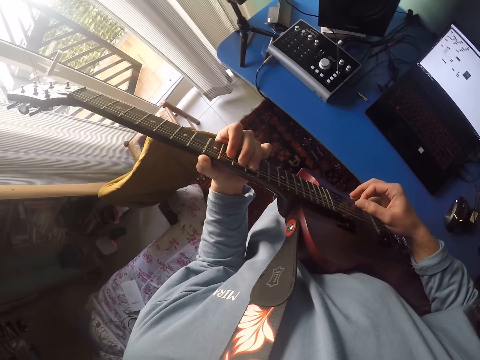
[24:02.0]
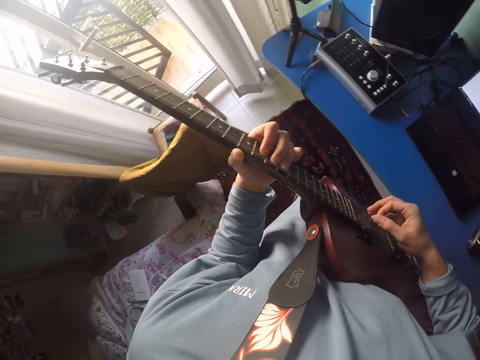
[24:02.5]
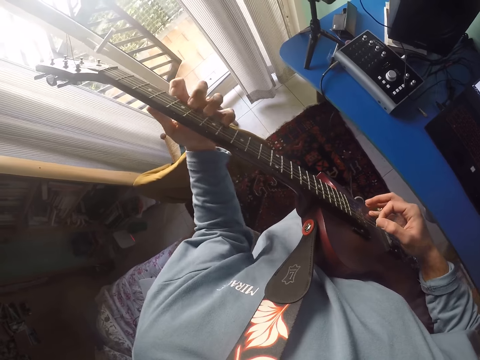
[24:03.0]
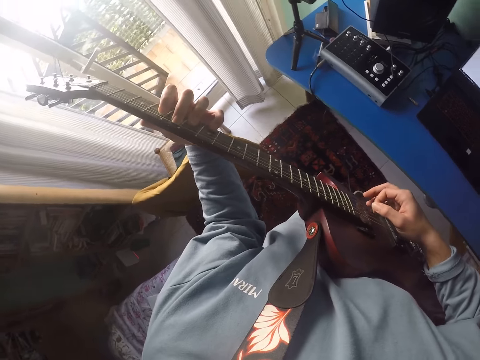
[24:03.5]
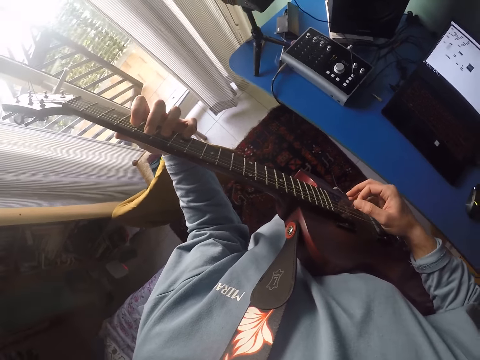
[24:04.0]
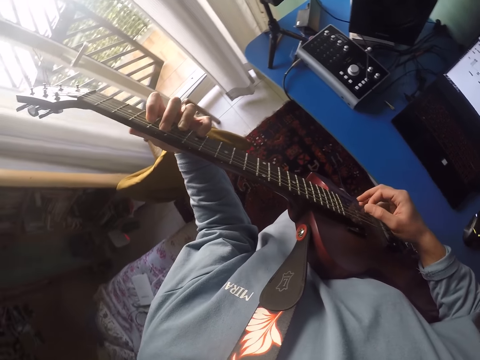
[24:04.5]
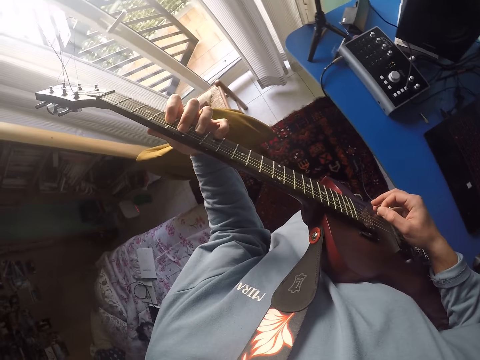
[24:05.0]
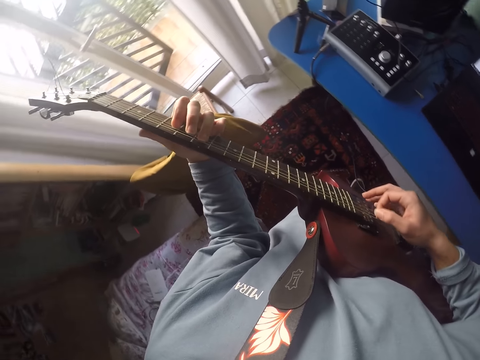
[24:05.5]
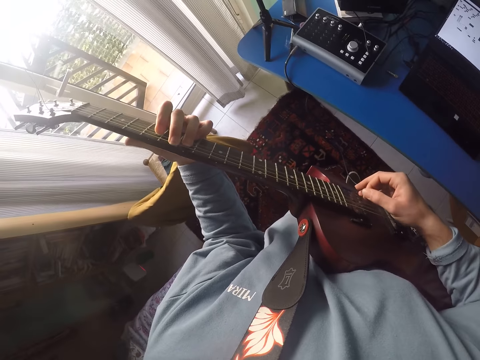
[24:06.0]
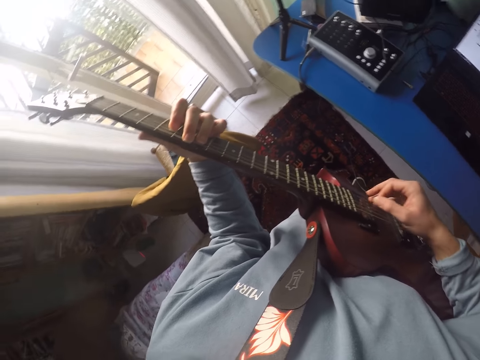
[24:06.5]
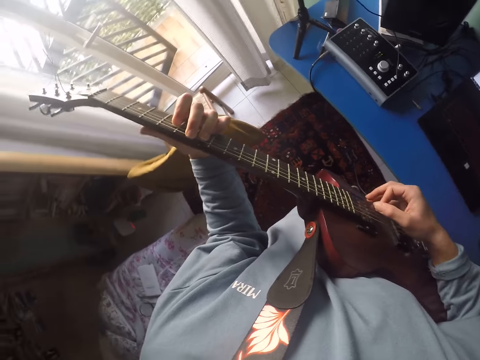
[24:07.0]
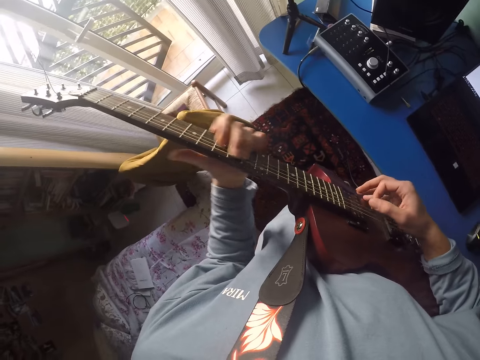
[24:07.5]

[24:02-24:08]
The camera wearer plays the guitar.

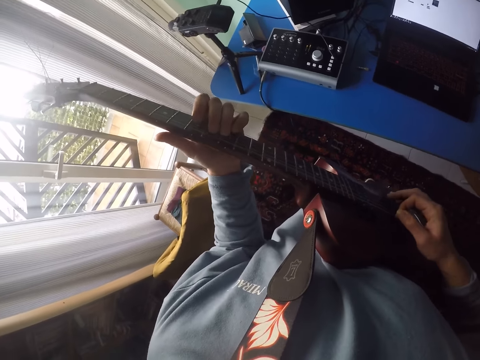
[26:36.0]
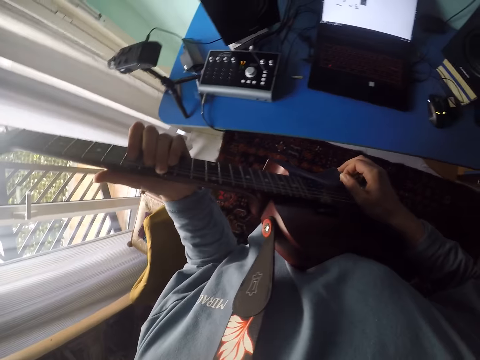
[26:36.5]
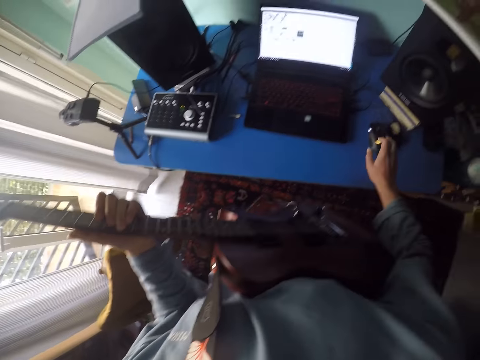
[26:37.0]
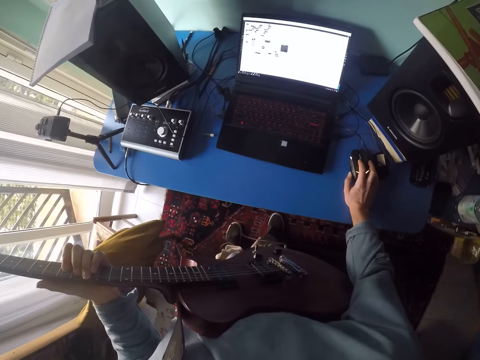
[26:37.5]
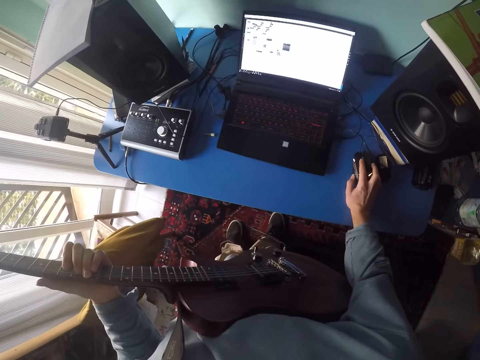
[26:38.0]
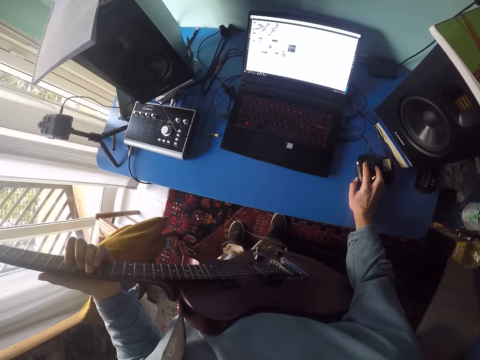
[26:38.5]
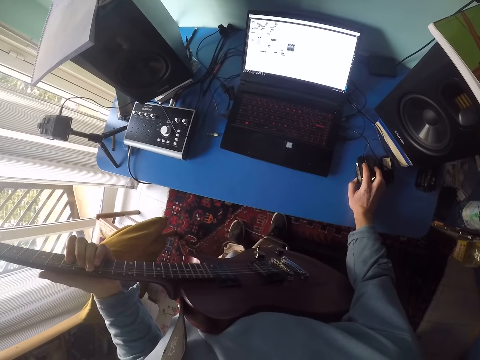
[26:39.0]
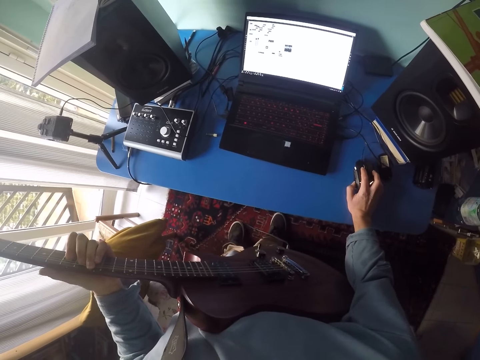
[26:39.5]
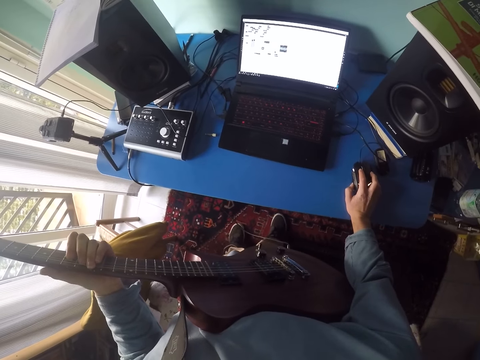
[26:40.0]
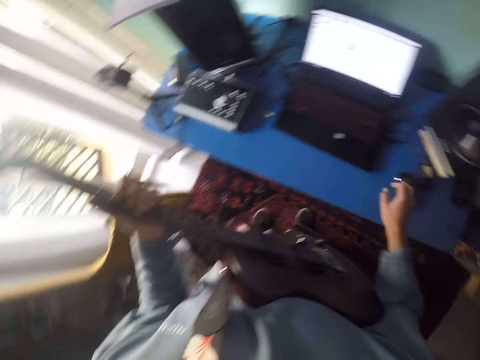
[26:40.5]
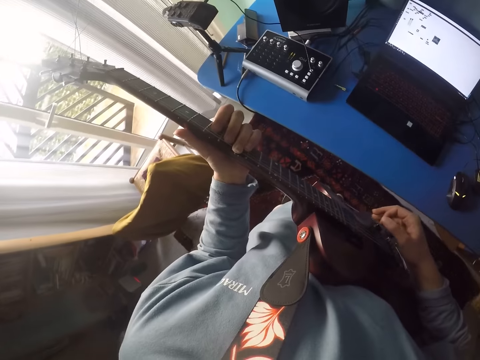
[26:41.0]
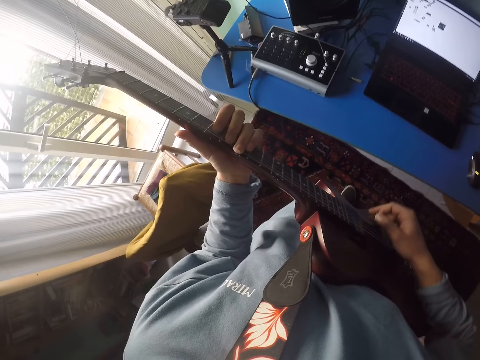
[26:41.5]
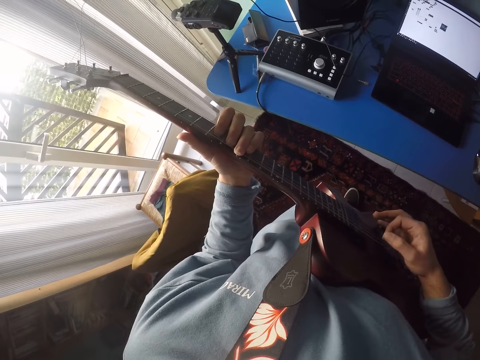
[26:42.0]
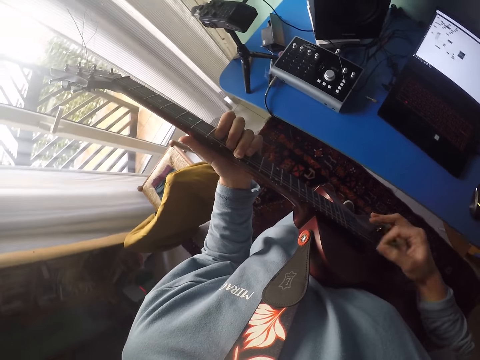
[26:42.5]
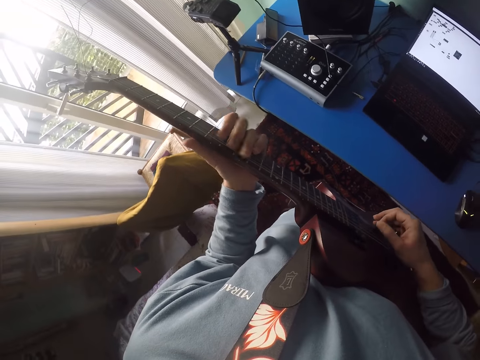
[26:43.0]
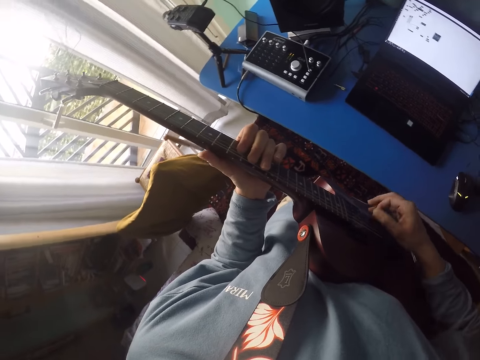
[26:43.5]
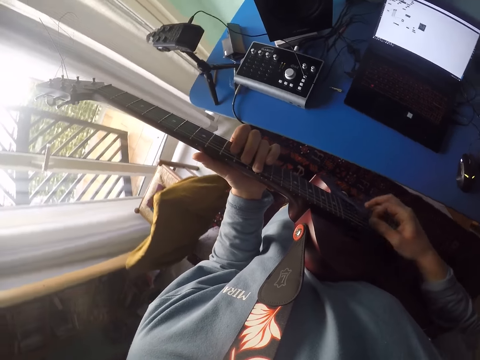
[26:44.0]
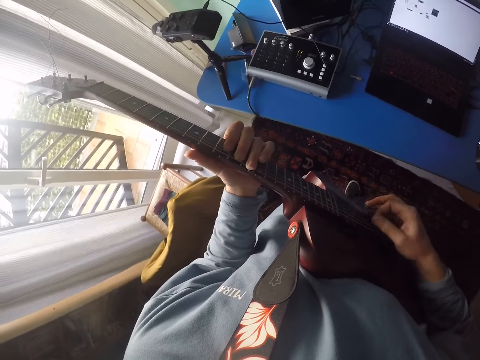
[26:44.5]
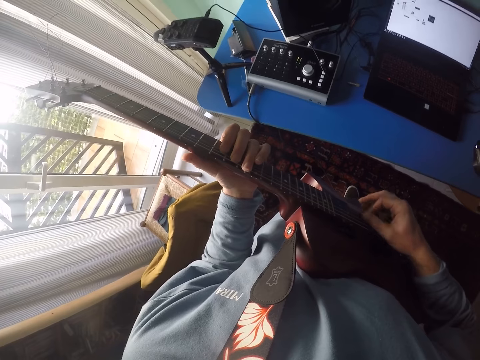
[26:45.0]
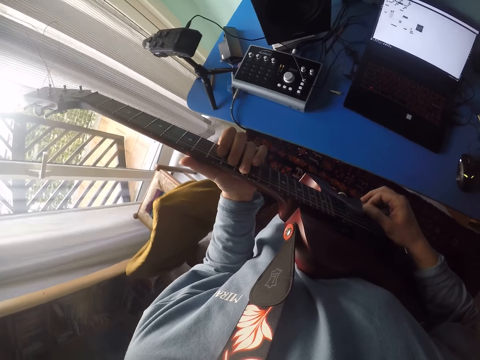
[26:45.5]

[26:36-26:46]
The camera wearer operates the mouse. They hold the mouse. They play a guitar.

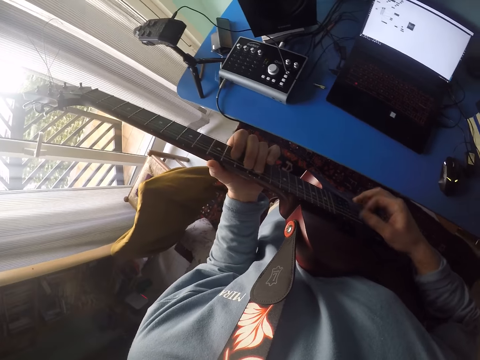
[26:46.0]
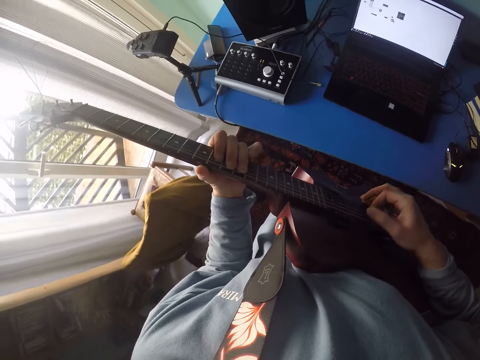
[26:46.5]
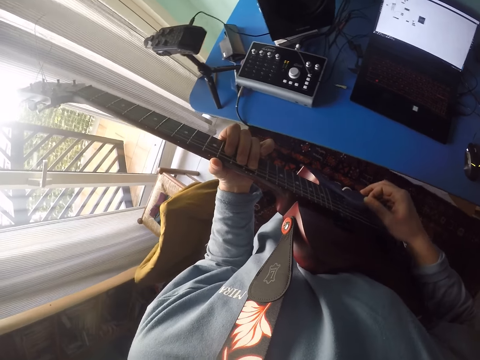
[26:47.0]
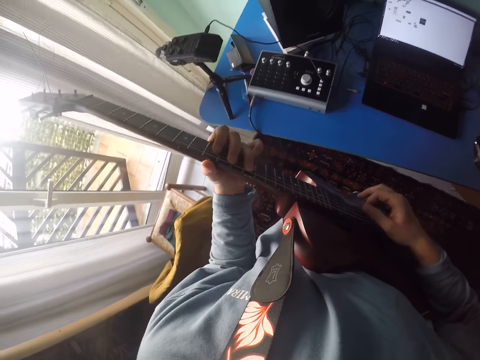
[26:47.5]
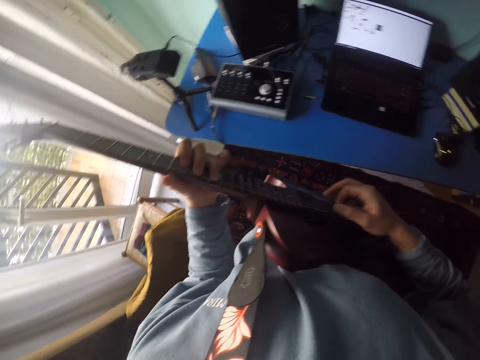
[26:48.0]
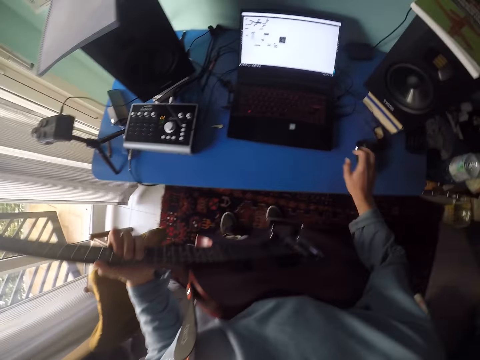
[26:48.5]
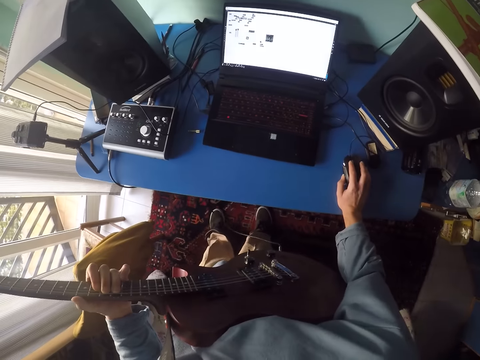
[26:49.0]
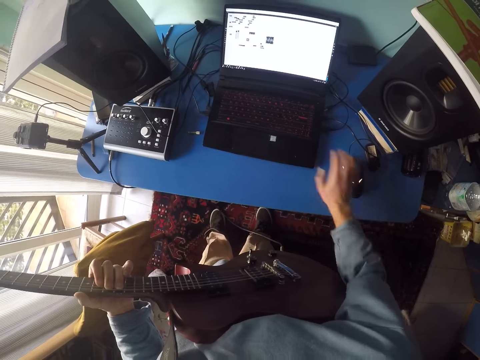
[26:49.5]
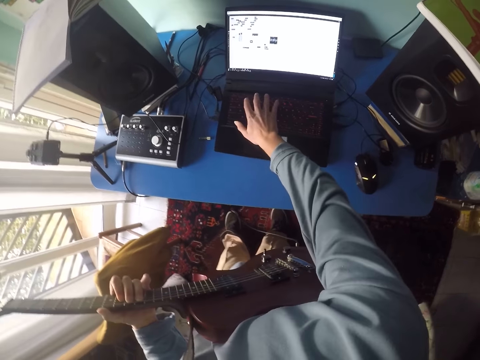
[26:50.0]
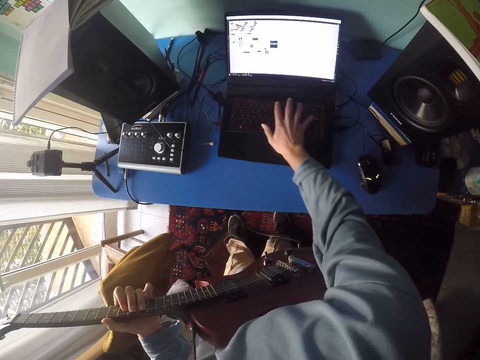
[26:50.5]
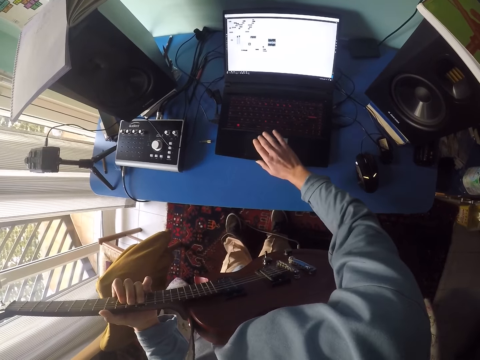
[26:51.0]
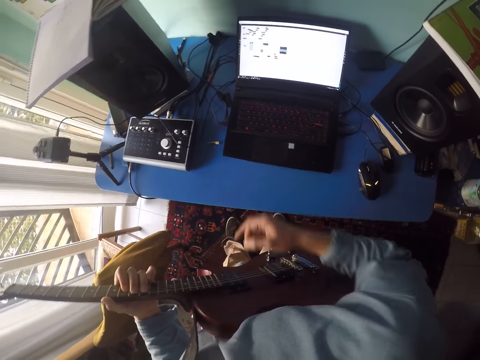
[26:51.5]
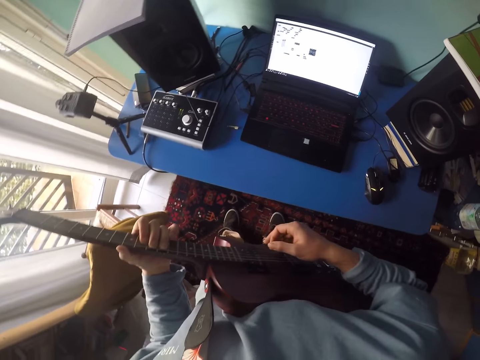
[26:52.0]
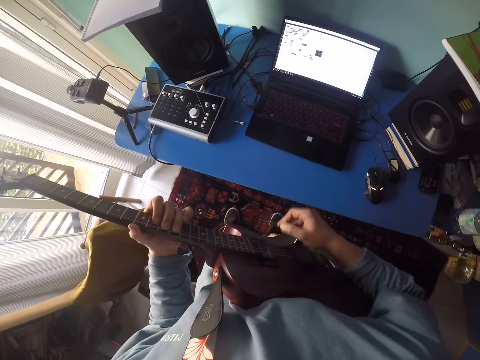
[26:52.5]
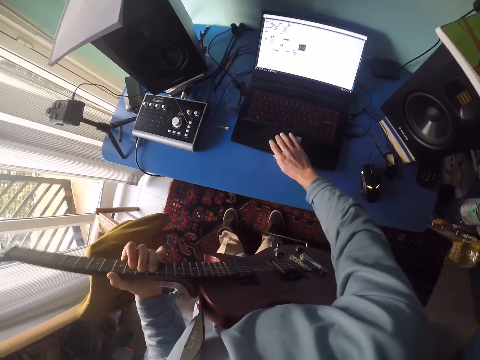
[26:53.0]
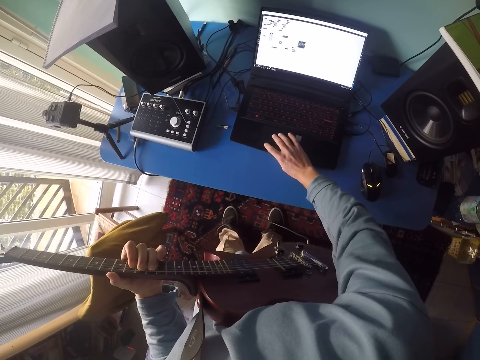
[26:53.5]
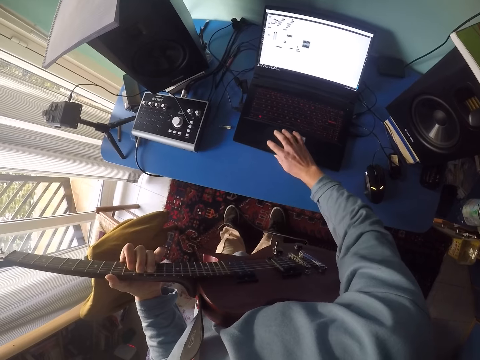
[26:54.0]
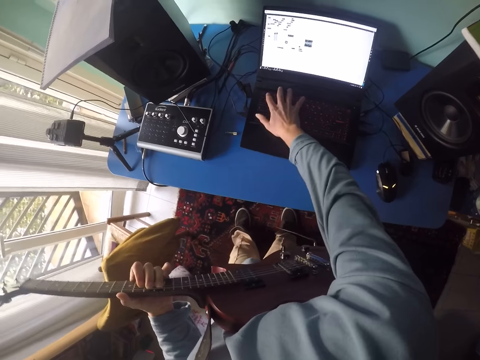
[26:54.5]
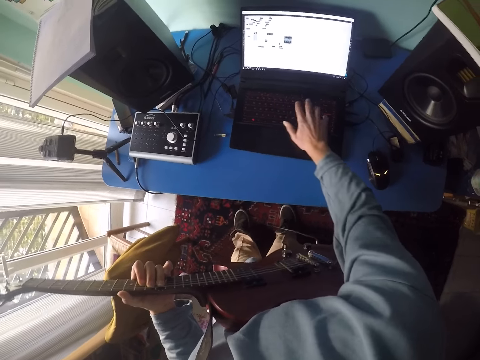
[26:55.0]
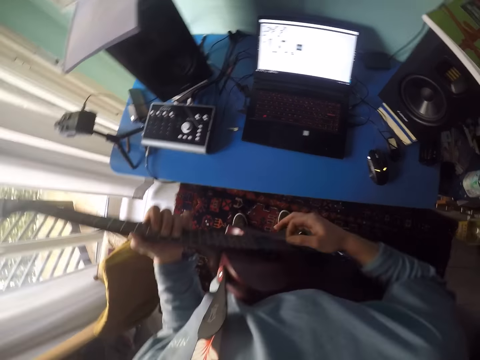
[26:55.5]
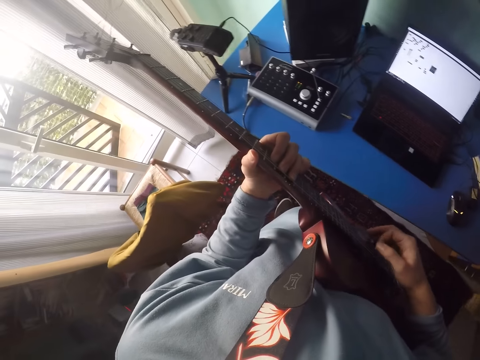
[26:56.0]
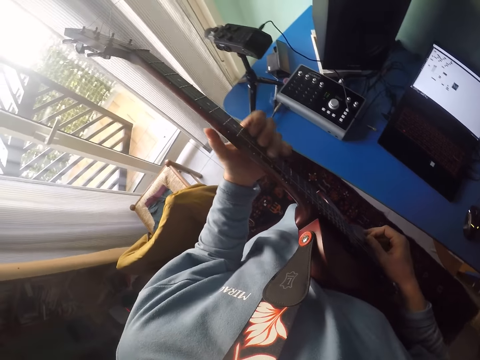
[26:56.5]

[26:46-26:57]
The camera wearer operates the mouse. They hold the mouse. They type on the laptop. They play a guitar. They operate the laptop. They touch the laptop. They type on the laptop. They play the guitar.
